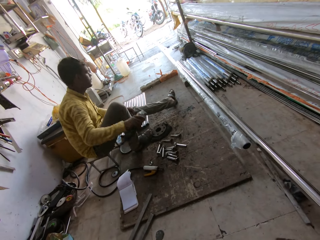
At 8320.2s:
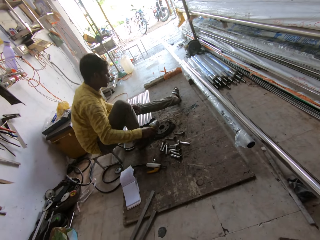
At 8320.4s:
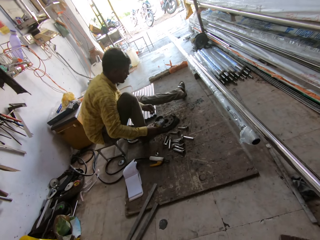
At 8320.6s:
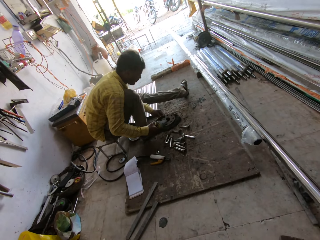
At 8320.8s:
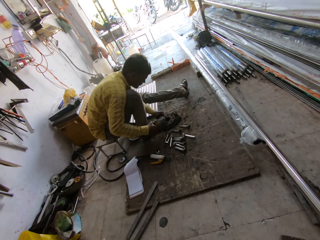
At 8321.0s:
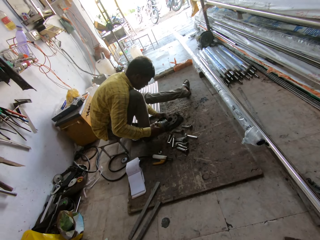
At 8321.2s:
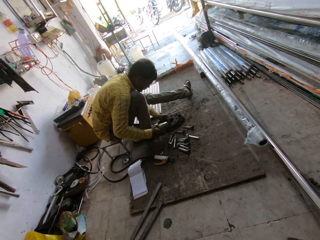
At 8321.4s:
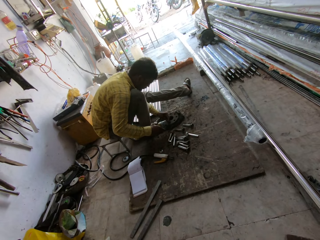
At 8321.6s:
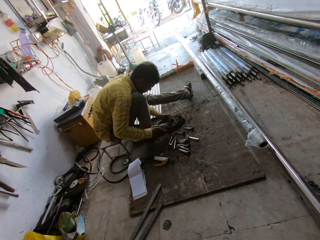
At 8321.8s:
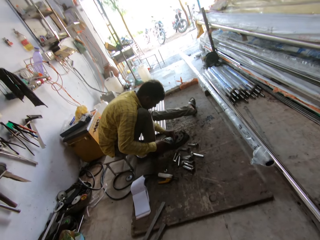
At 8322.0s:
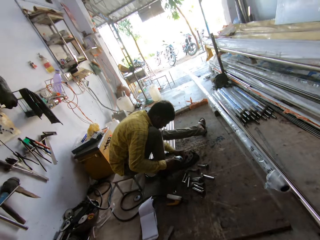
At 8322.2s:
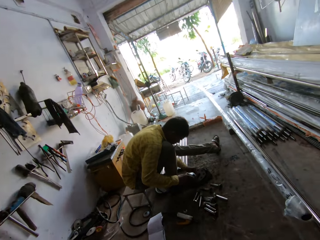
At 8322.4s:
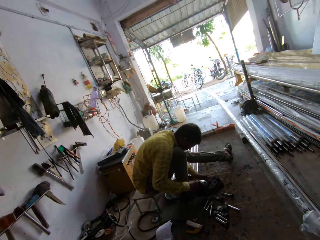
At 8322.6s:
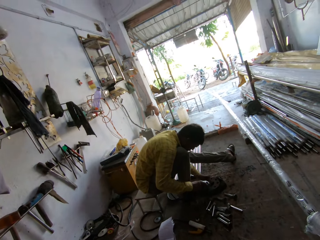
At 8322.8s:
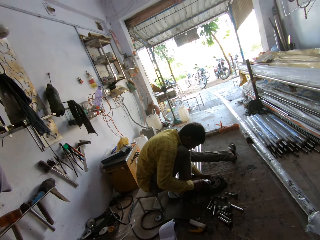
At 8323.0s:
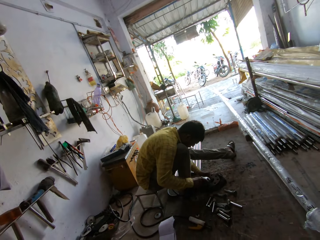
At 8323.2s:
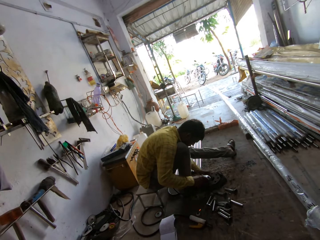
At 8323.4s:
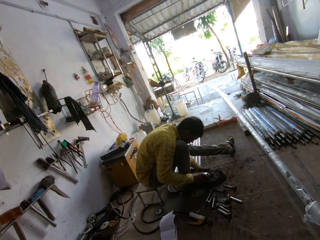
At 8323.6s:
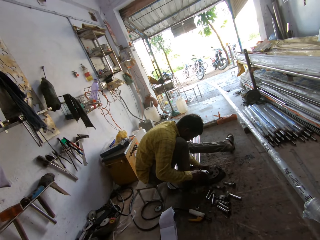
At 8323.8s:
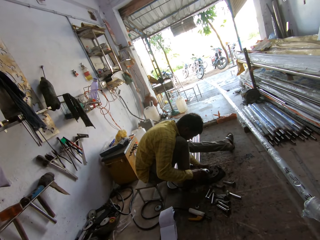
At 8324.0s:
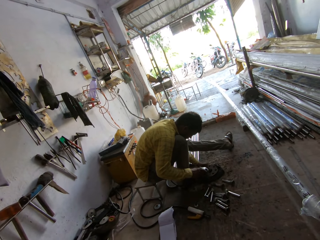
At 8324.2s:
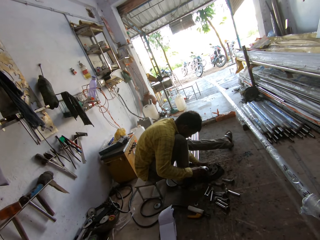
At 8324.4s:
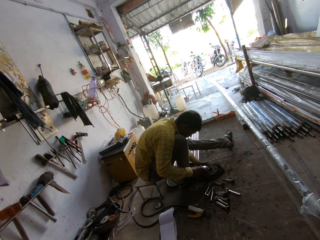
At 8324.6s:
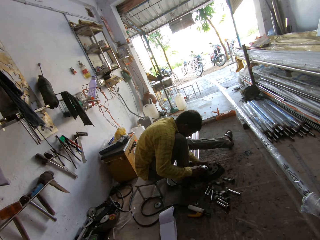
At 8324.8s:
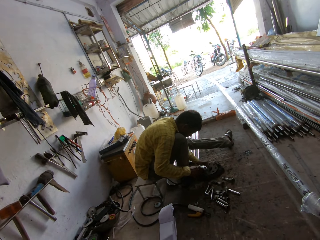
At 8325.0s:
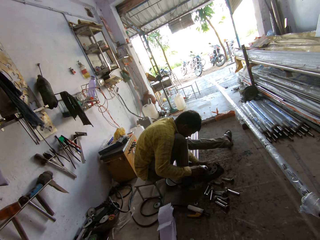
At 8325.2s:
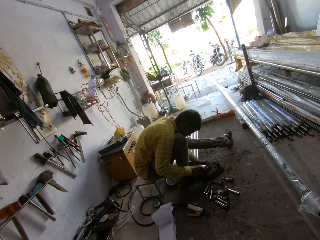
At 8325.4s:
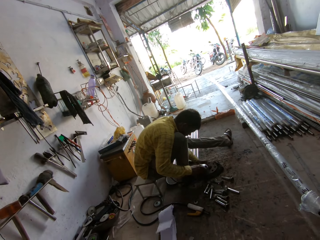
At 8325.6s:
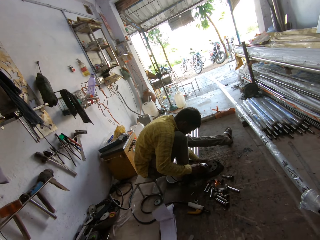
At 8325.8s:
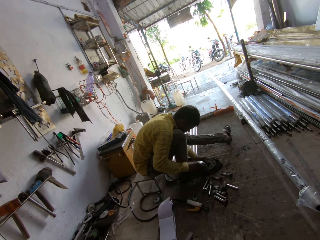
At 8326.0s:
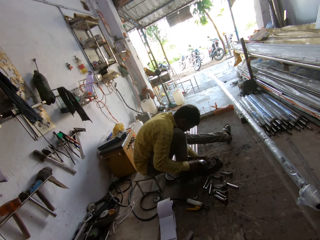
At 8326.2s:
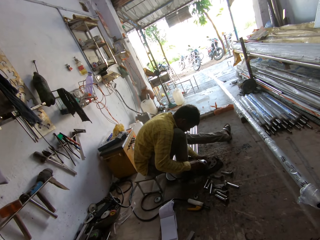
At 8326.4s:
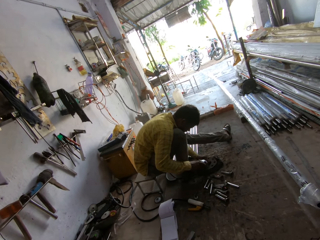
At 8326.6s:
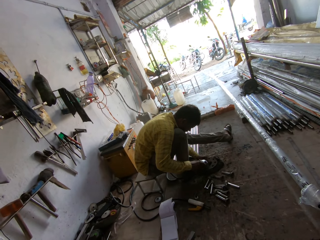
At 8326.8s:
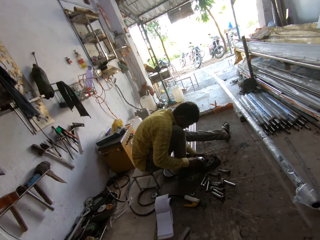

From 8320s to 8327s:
A man welds metal.

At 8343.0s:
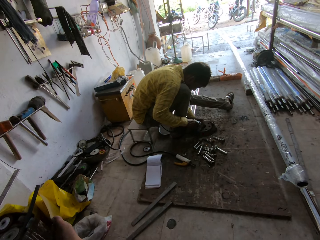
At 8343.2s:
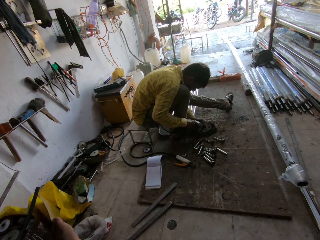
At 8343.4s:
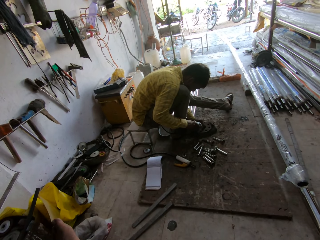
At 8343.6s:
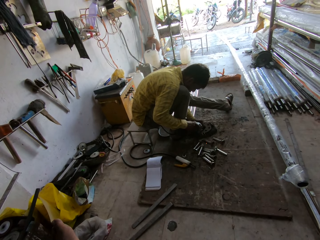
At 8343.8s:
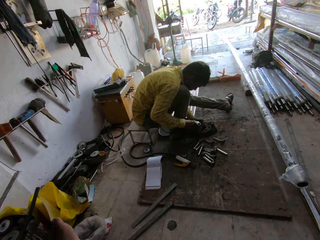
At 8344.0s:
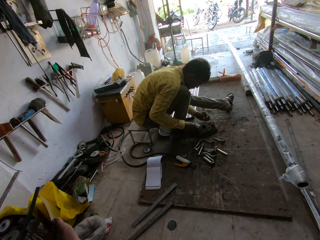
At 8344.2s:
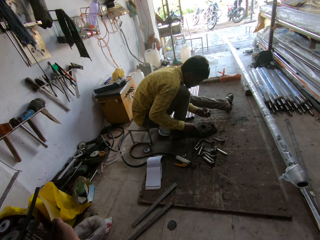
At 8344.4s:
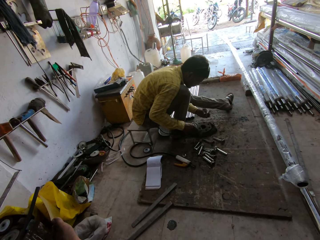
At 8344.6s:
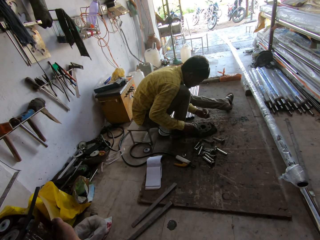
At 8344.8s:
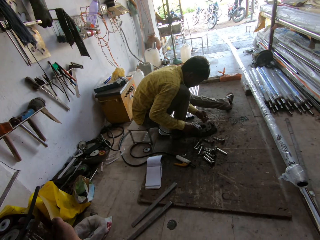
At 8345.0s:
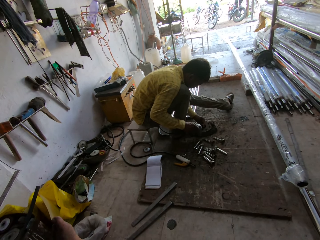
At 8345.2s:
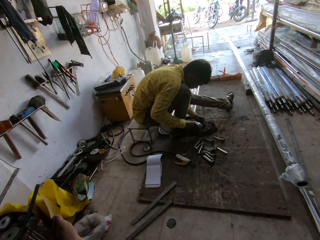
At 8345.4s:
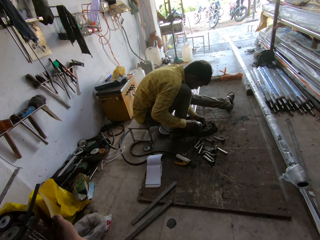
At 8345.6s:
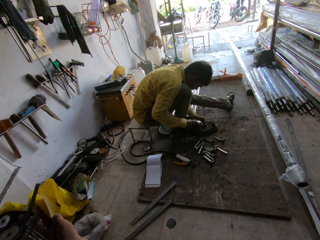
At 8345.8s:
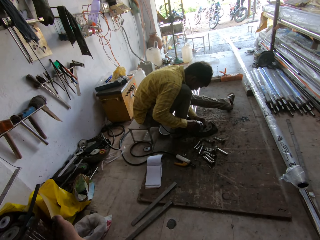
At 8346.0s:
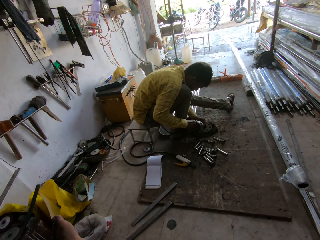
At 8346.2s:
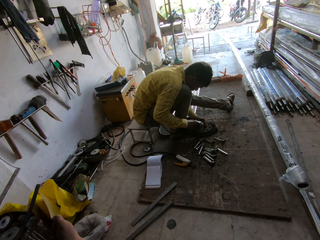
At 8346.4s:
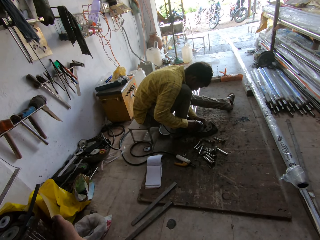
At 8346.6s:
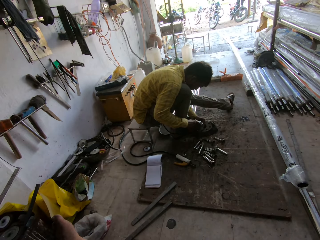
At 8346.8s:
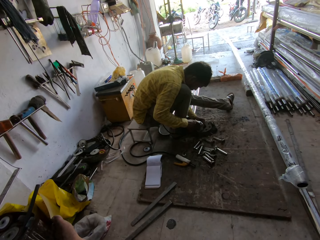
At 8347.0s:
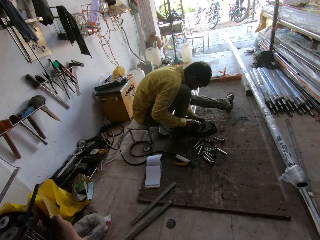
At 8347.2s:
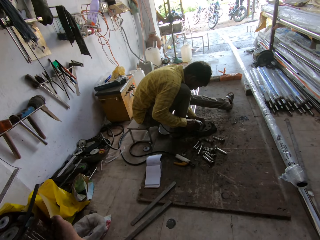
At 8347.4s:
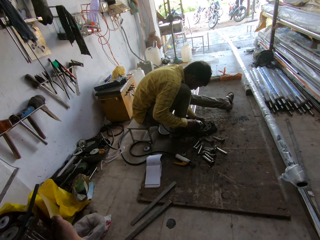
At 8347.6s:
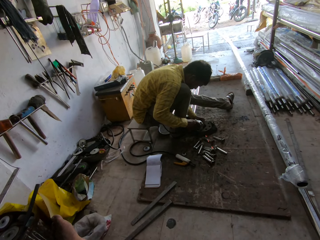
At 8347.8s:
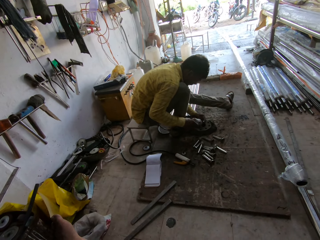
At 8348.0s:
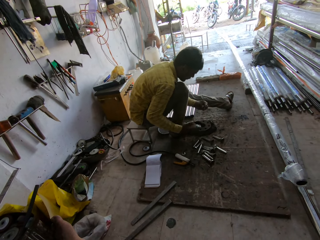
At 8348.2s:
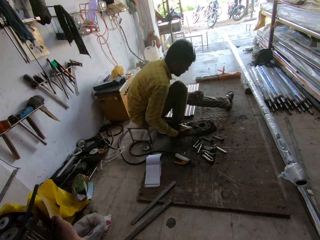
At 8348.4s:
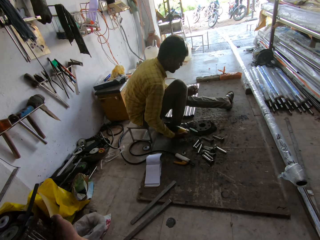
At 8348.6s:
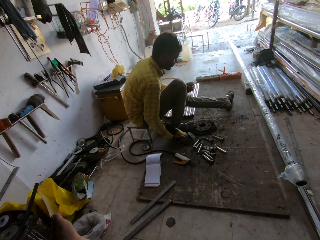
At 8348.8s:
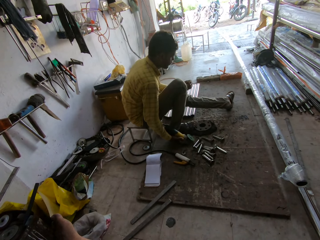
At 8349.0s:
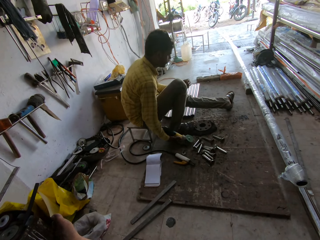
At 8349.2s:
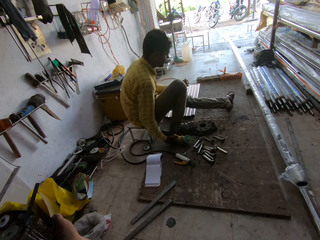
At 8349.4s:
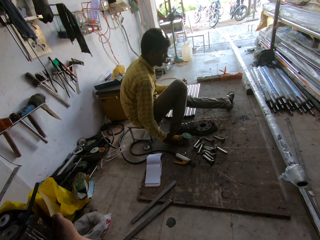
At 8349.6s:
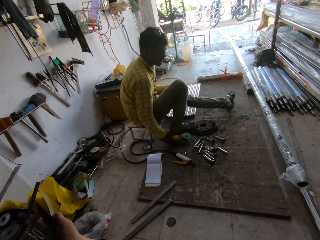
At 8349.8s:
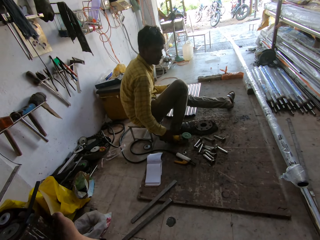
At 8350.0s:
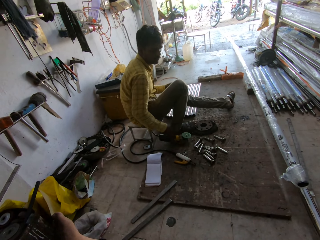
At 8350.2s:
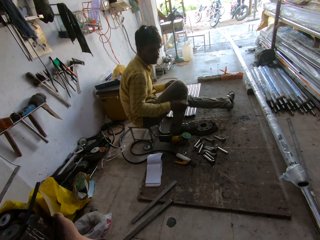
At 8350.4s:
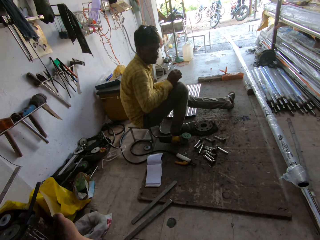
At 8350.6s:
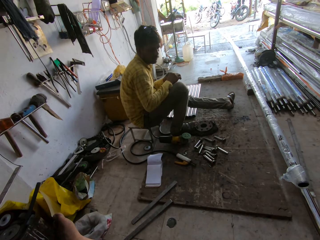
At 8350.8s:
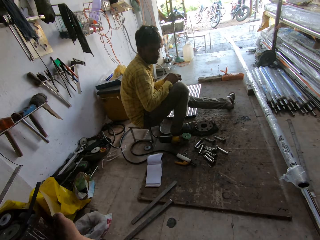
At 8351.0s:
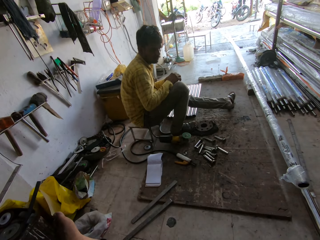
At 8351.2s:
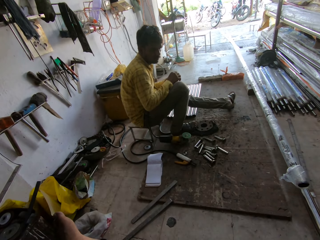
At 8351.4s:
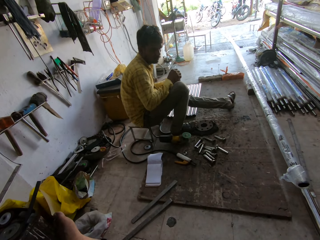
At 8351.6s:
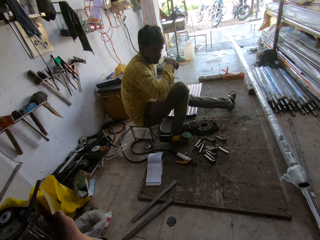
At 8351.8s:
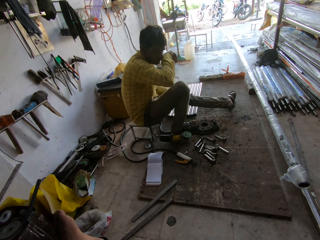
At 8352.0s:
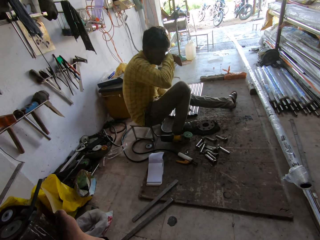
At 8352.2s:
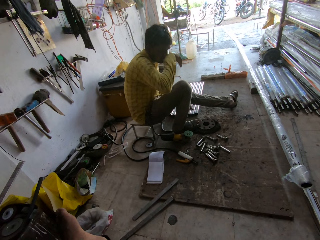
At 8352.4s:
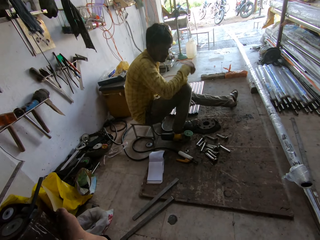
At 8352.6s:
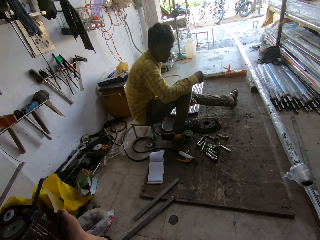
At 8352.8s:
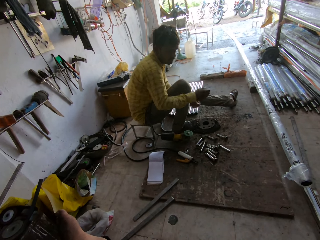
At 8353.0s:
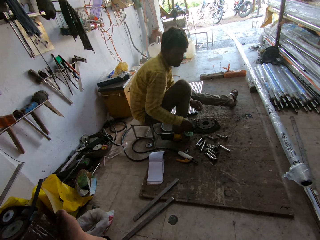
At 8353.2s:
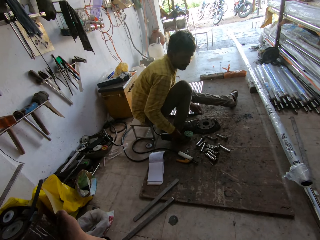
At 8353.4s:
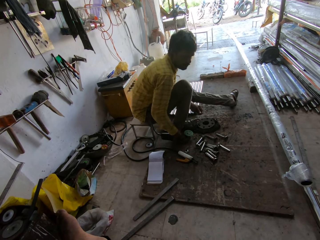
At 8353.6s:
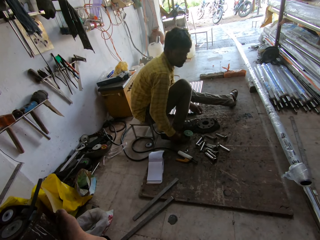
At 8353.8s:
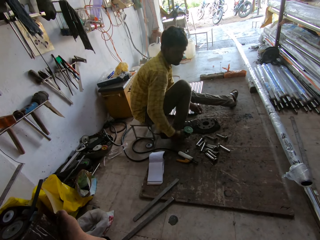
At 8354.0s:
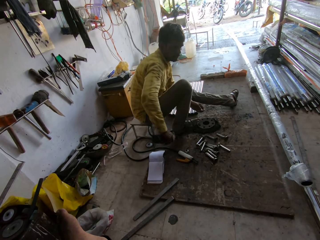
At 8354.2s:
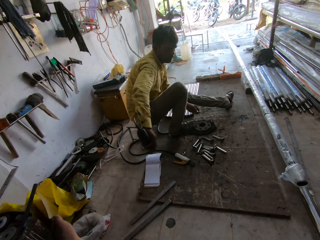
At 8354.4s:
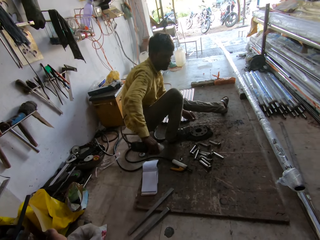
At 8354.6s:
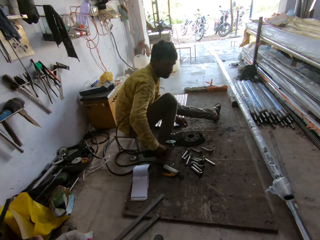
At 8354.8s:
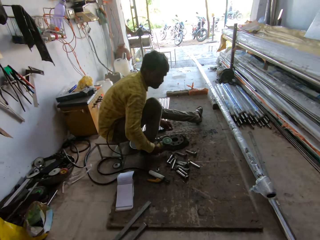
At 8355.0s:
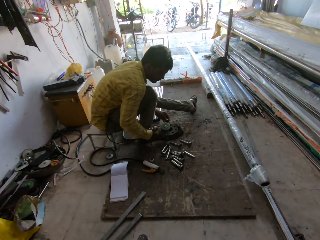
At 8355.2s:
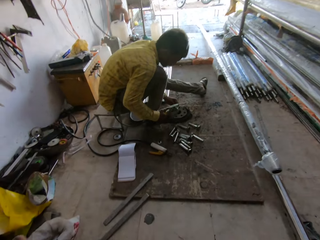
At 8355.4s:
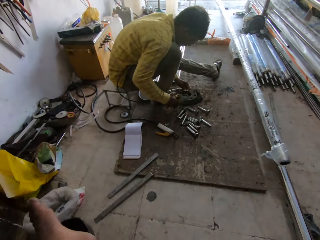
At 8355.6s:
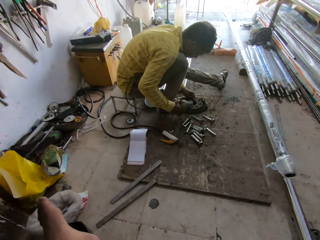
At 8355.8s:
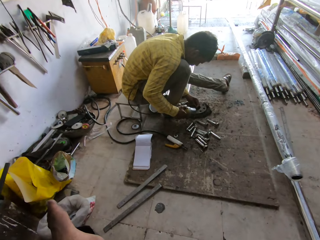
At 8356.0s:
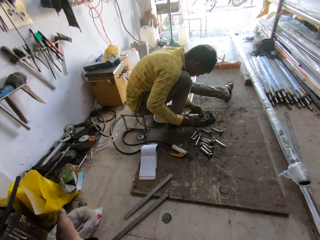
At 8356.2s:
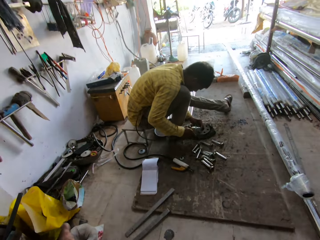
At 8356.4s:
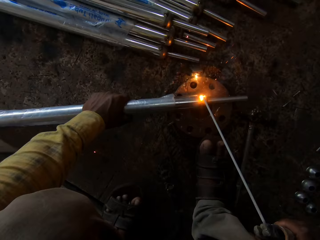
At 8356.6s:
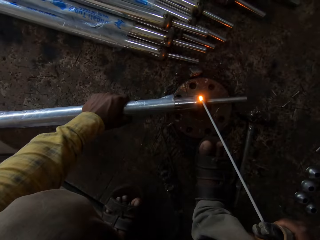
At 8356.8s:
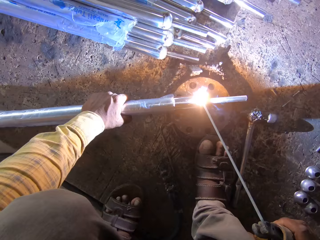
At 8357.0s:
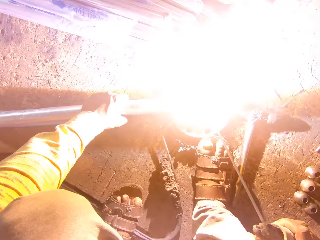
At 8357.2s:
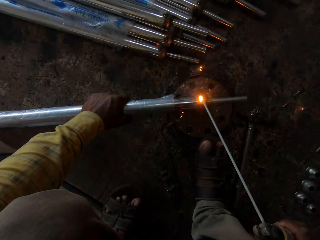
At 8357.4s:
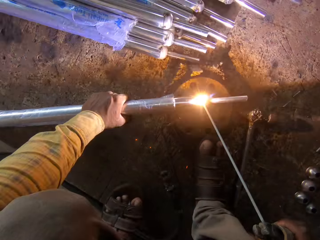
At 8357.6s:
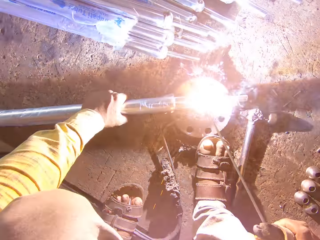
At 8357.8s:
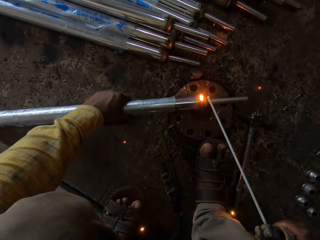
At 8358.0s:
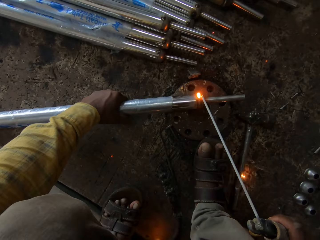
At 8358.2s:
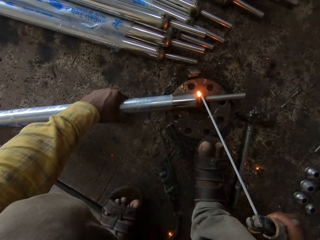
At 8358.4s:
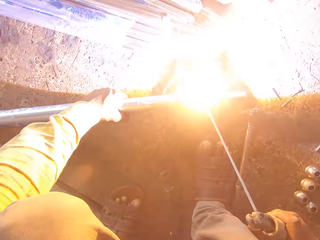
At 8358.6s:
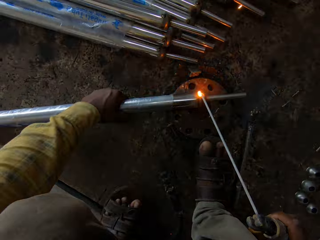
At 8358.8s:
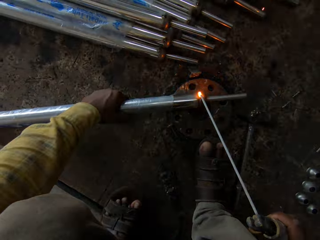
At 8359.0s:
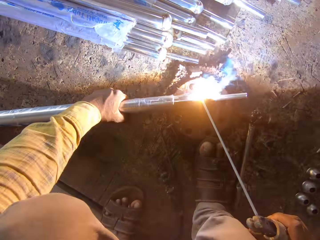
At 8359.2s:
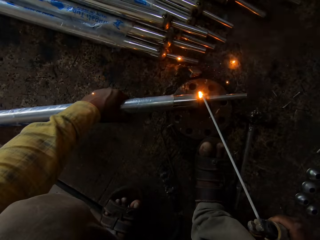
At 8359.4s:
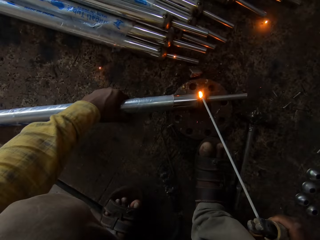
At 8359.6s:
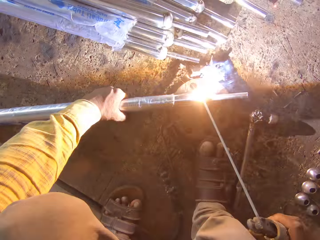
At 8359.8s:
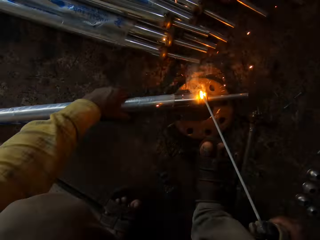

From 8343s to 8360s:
A man lifts metal. The man welds the metal. The man lifts the metal. The camera wearer puts the welding machine down. The man moves a hand. The man picks up the welding machine. The camera wearer welds the metal.
